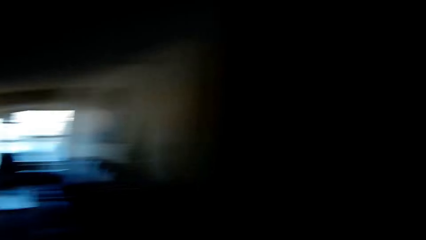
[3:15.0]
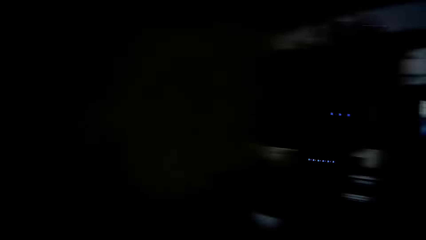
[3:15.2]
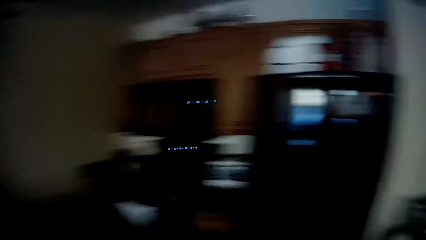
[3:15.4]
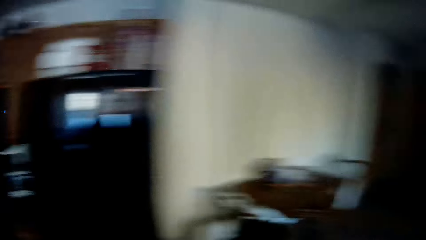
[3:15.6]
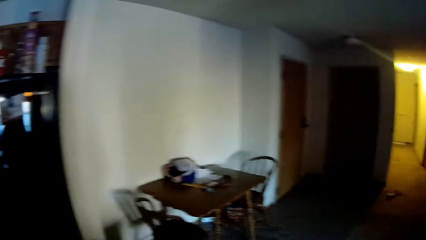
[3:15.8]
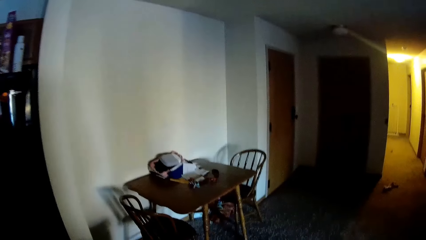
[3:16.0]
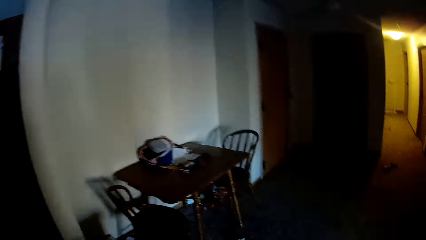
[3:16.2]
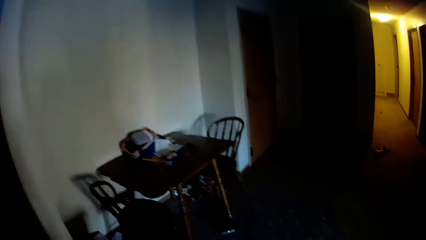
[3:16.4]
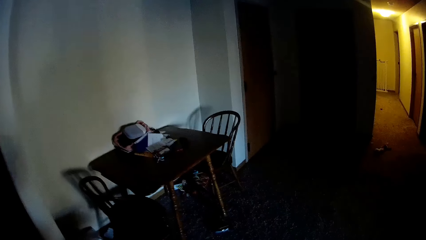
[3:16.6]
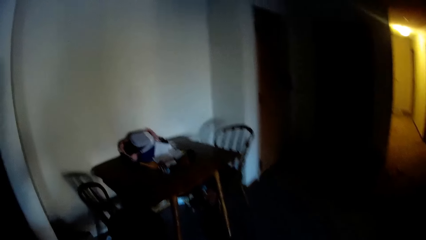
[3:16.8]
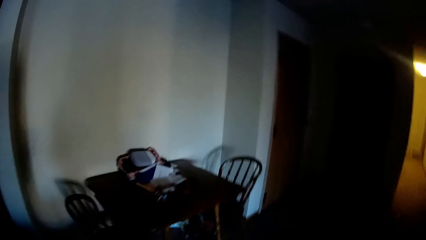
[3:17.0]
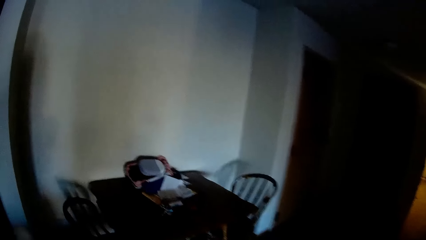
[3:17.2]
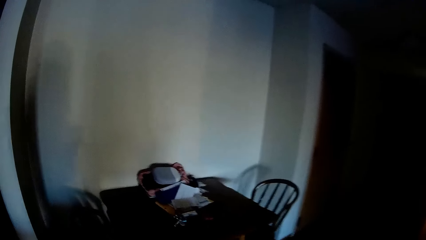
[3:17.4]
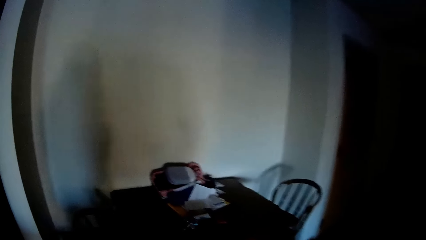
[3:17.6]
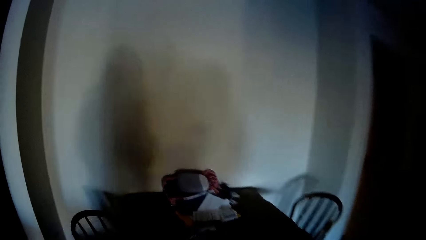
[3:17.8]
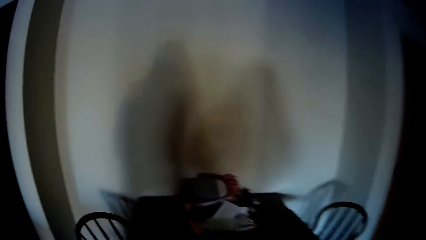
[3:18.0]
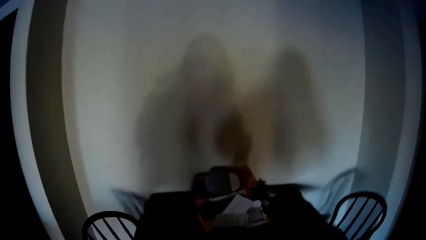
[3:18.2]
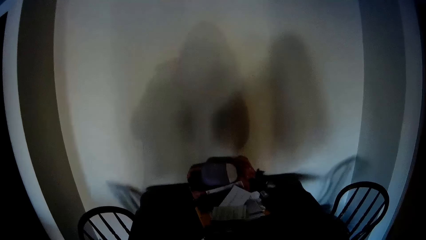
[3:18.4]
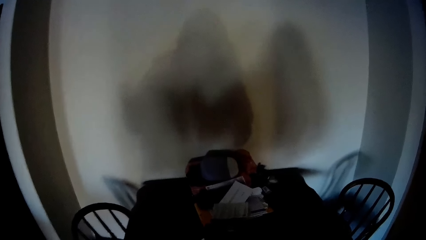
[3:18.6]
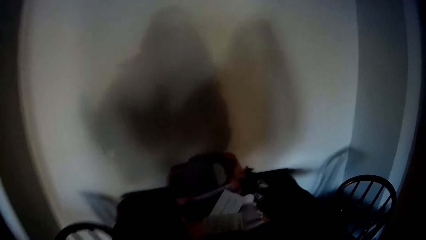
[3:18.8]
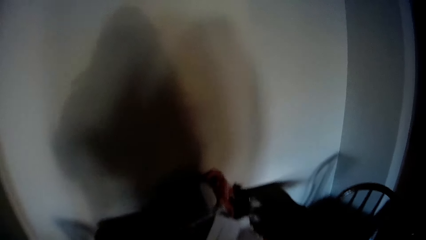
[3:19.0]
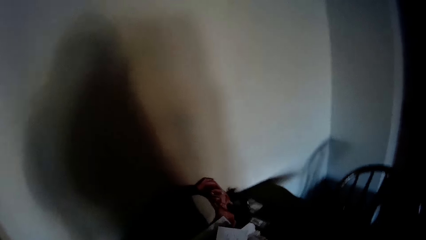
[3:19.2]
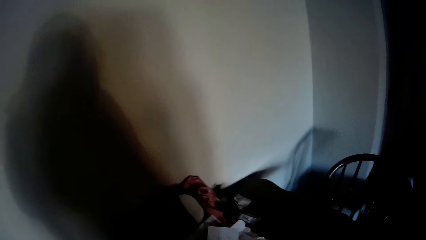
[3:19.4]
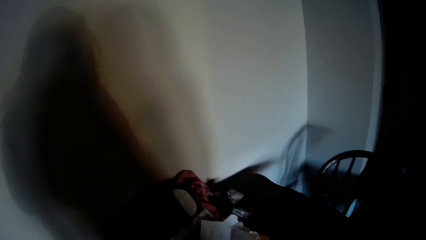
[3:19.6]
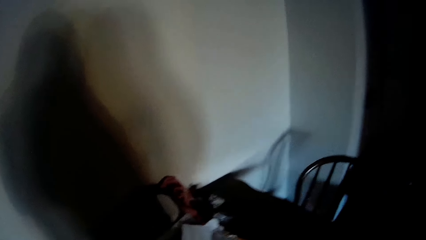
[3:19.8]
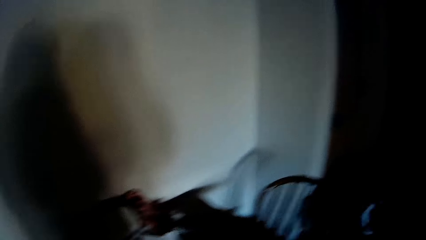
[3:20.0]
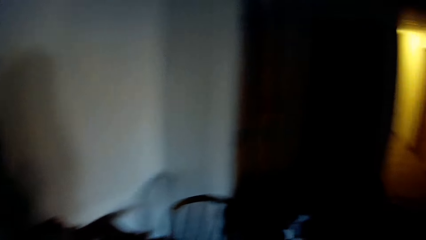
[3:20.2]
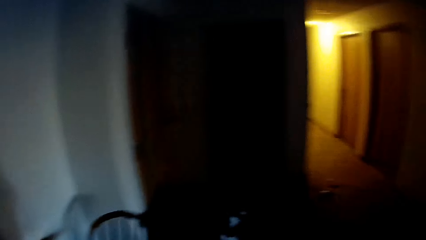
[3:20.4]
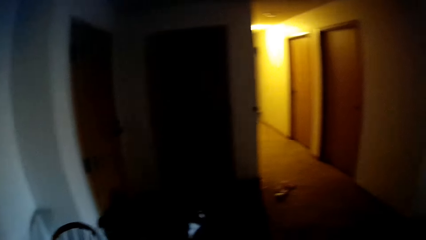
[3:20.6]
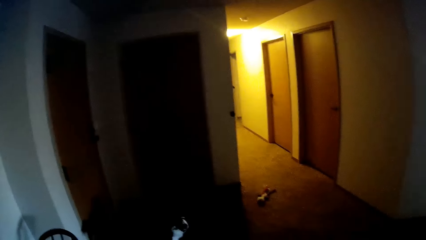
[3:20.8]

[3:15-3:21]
The camera wearer looks around.

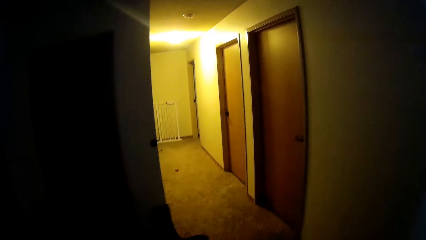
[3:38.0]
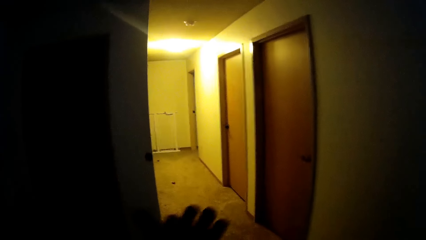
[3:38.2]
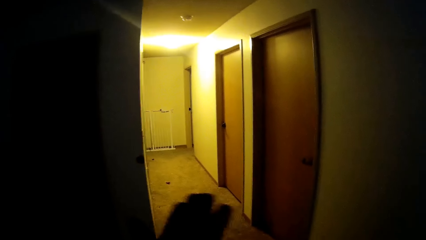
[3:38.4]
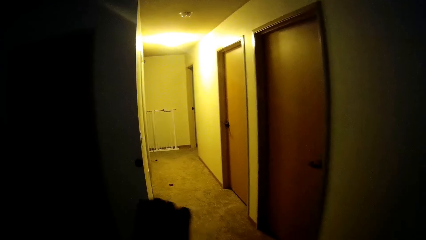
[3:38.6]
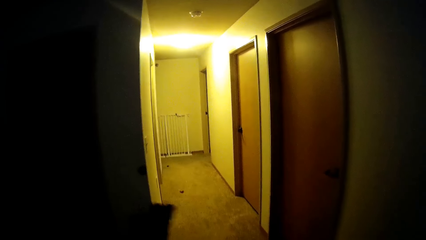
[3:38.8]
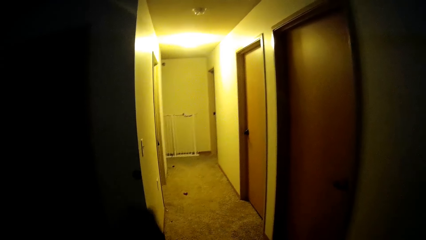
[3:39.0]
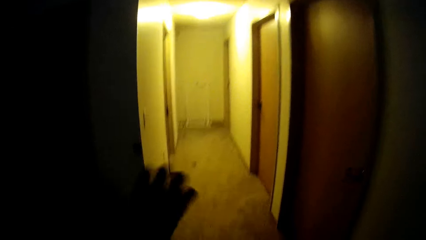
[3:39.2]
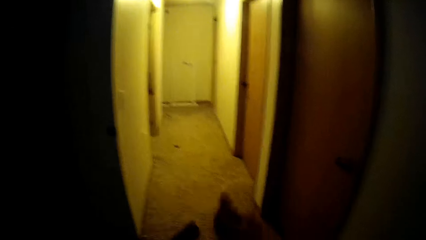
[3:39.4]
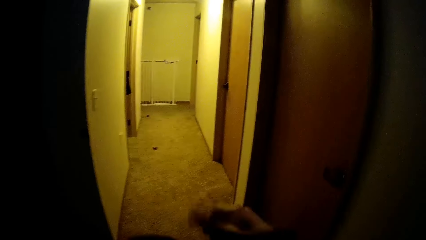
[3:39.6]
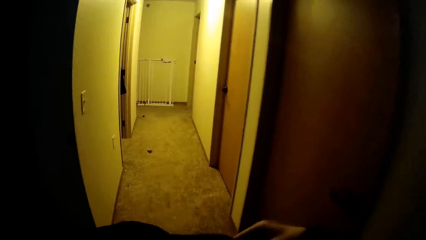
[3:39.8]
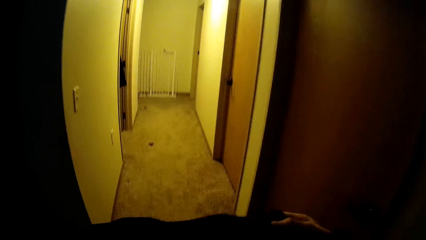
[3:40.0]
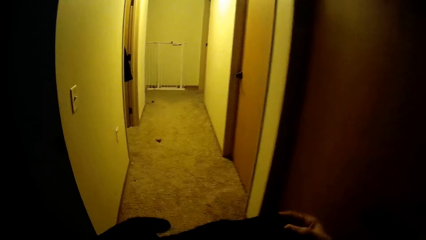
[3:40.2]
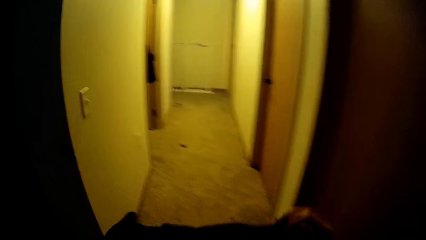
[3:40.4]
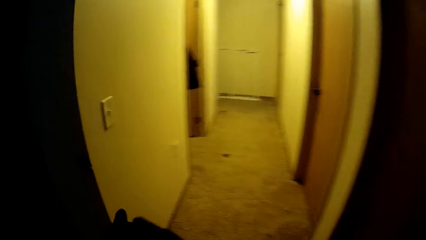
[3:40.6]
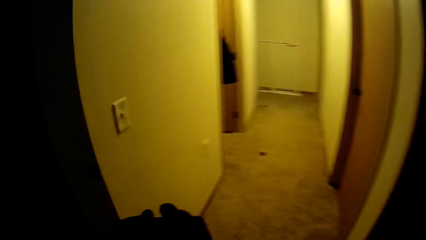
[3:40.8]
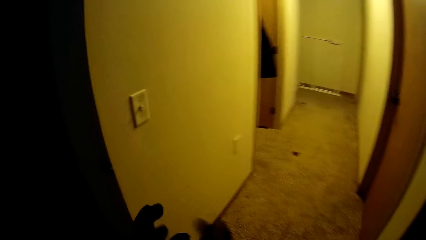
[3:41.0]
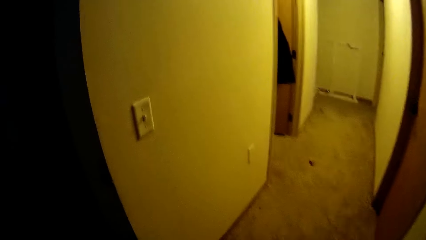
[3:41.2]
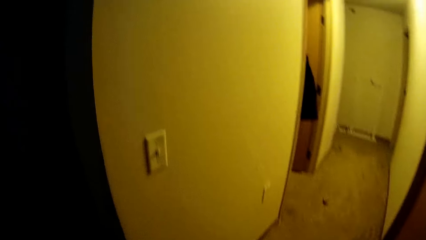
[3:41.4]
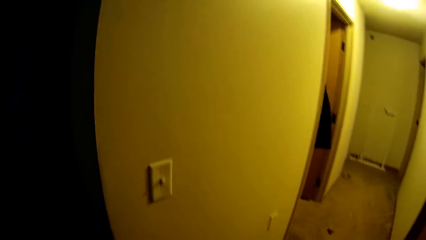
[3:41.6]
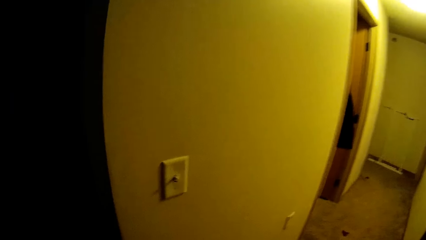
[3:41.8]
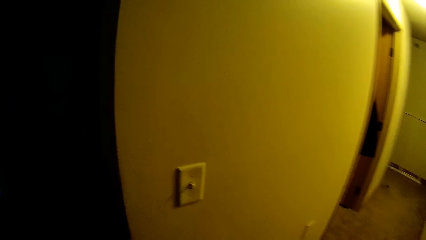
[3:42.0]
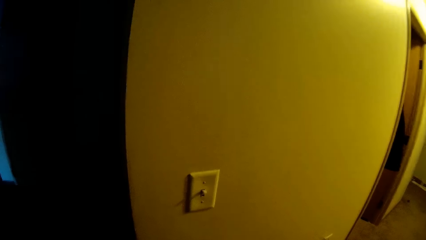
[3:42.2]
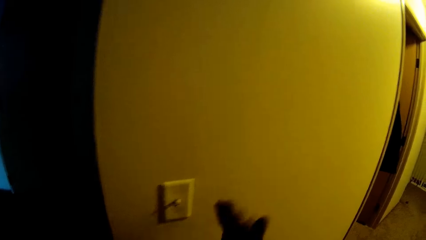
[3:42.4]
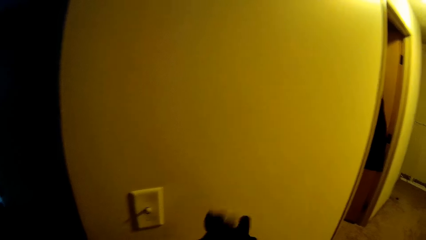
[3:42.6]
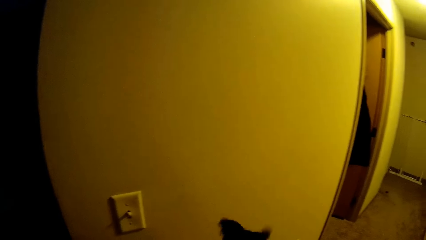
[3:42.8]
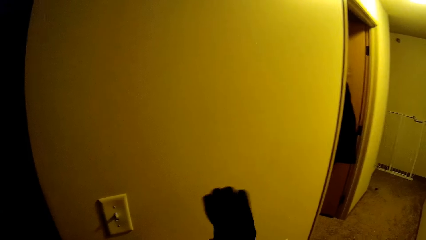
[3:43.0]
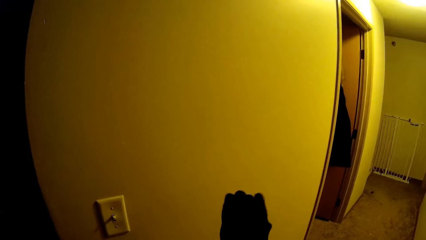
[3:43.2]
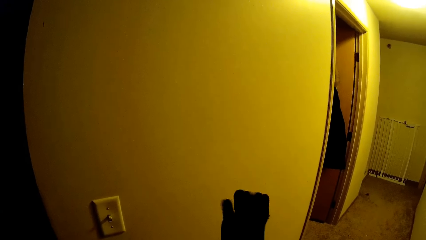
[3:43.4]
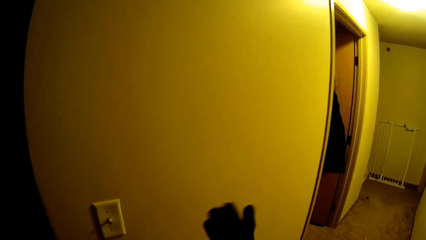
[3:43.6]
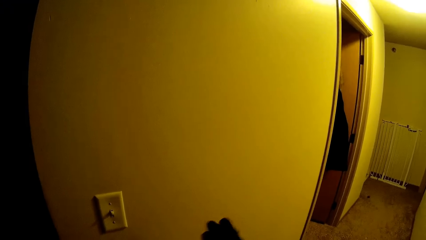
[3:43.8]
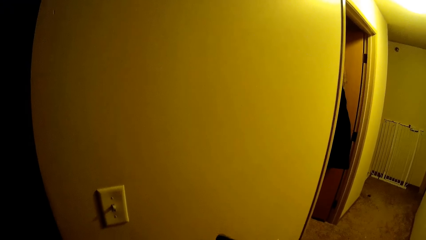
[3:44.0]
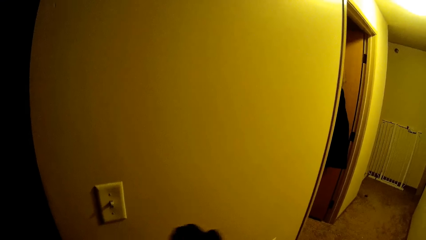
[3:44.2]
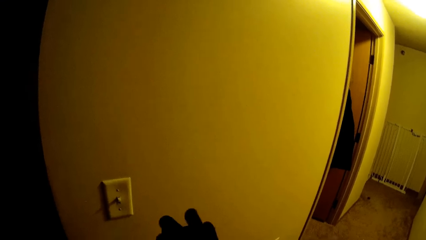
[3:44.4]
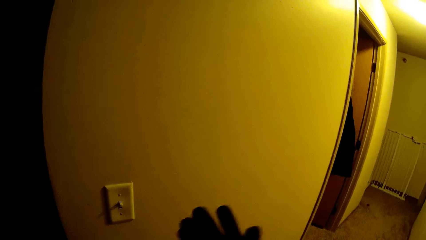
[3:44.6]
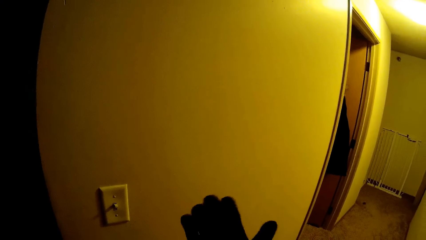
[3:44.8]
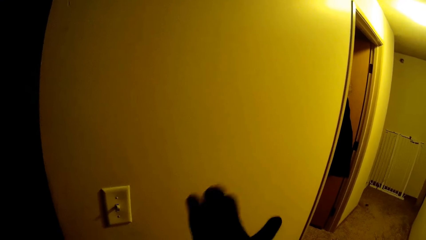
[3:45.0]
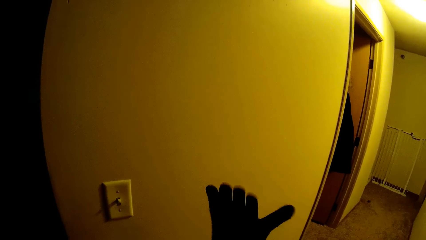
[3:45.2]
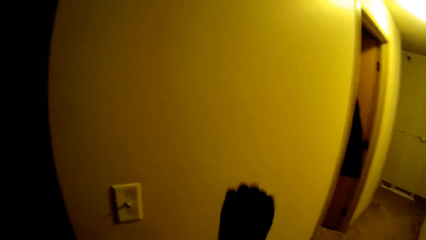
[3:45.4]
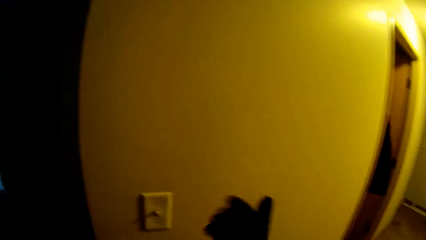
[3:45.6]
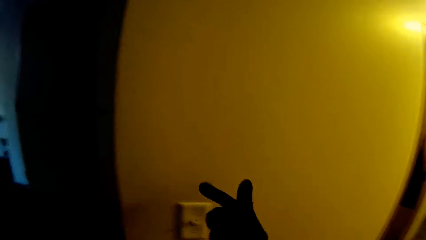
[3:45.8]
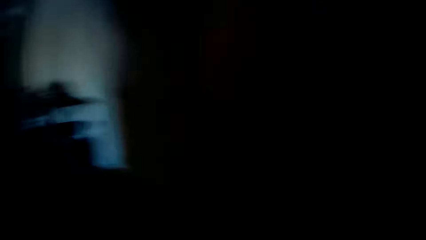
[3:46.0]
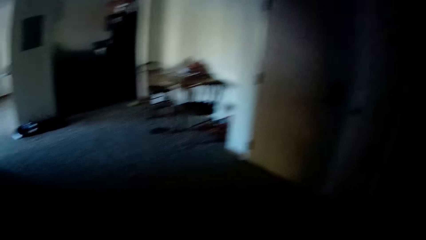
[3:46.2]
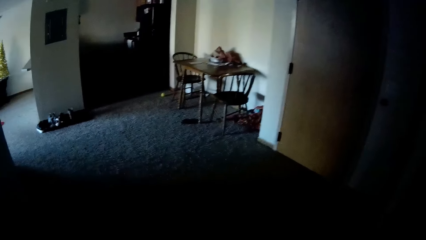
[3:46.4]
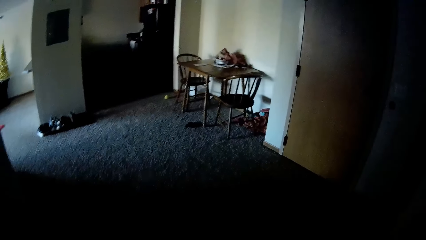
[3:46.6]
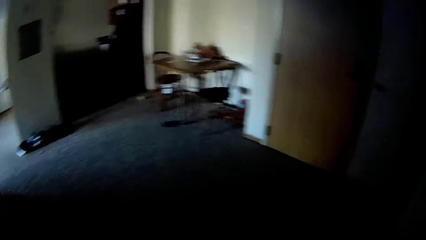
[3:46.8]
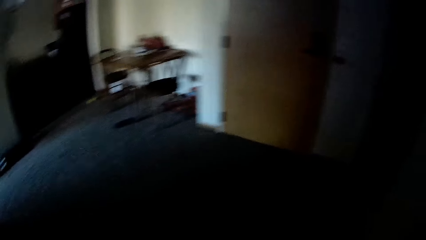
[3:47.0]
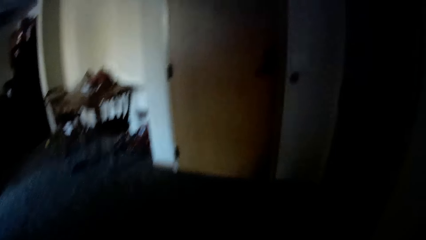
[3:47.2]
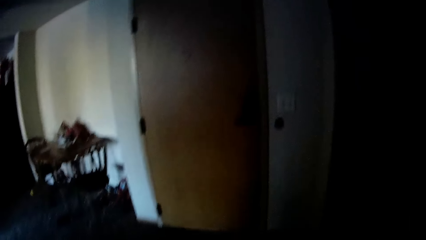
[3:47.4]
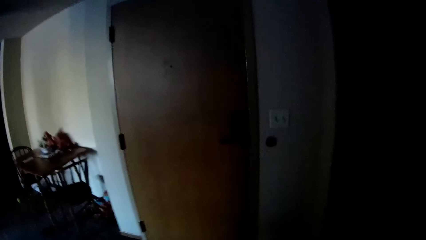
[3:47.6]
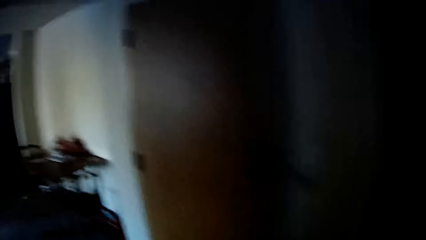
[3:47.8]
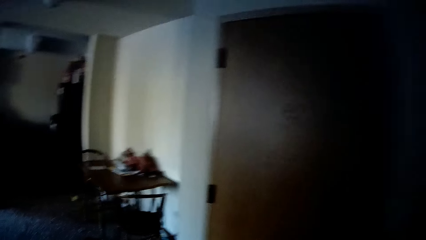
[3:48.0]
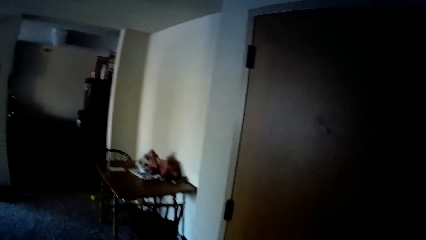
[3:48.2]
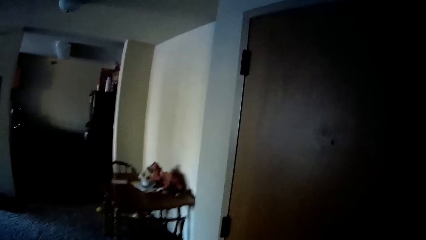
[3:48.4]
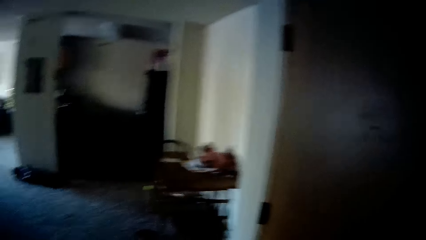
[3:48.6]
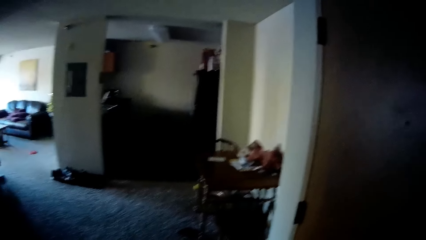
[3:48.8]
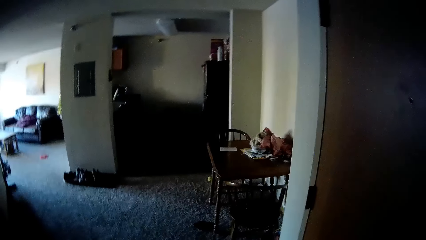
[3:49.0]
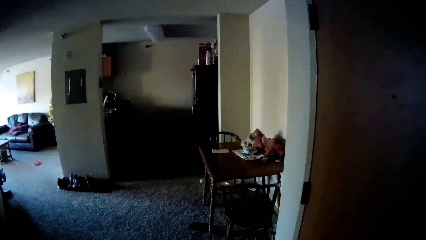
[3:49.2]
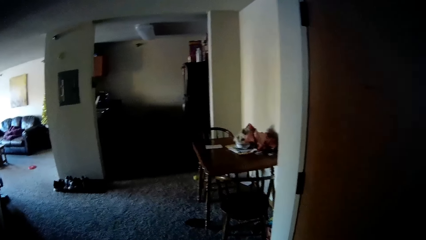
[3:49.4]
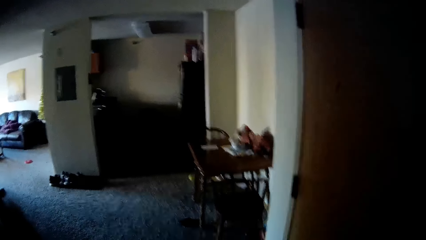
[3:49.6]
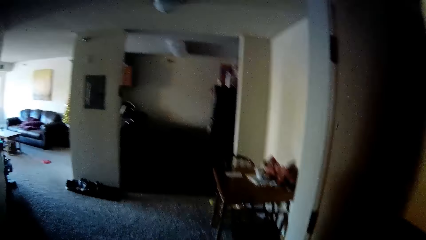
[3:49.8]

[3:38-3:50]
The camera wearer walks in the house. They wear the glove. They look around. They walk in the house.
